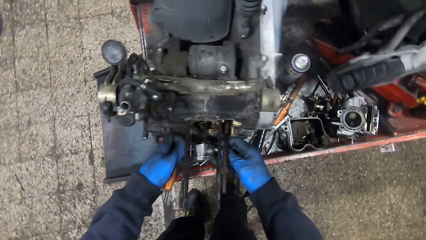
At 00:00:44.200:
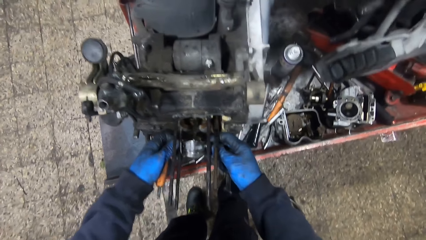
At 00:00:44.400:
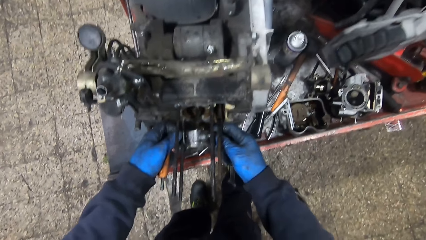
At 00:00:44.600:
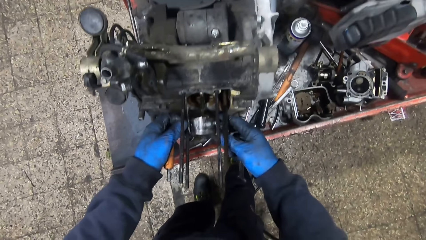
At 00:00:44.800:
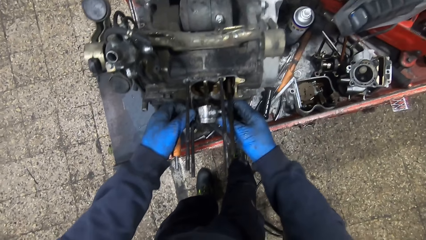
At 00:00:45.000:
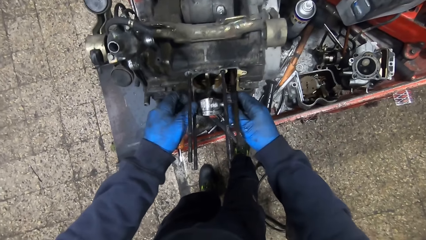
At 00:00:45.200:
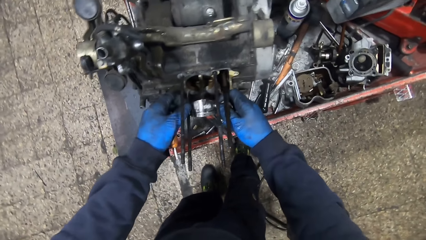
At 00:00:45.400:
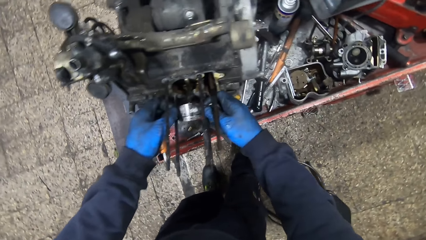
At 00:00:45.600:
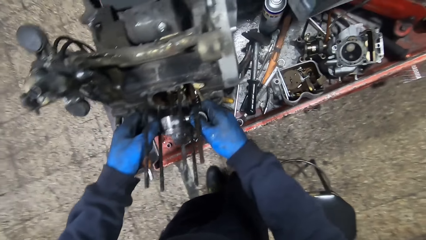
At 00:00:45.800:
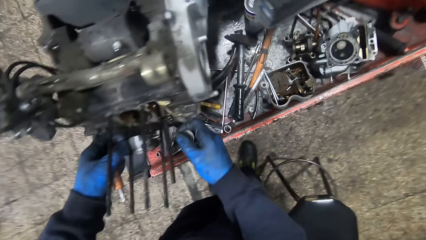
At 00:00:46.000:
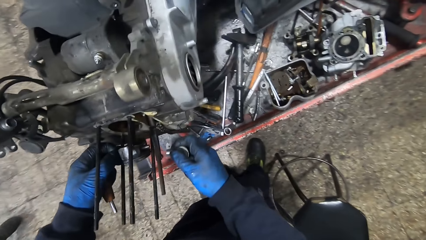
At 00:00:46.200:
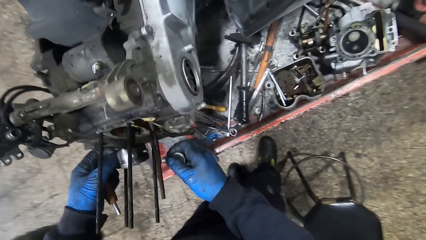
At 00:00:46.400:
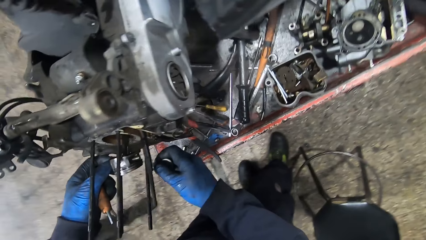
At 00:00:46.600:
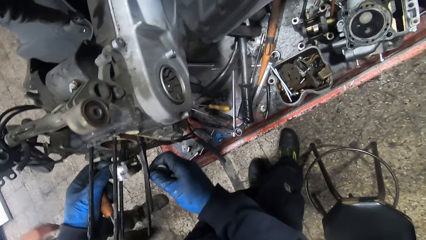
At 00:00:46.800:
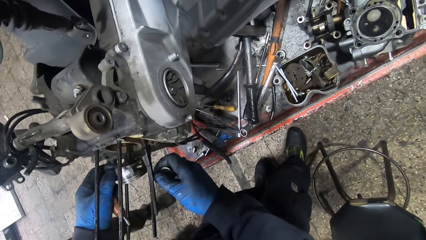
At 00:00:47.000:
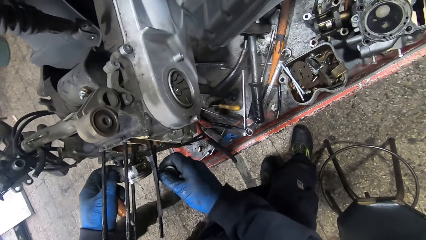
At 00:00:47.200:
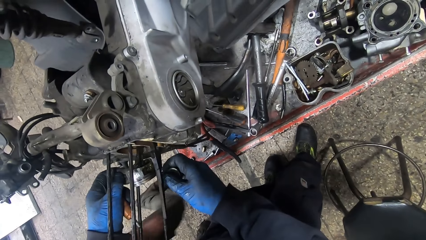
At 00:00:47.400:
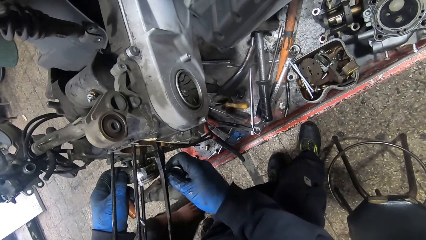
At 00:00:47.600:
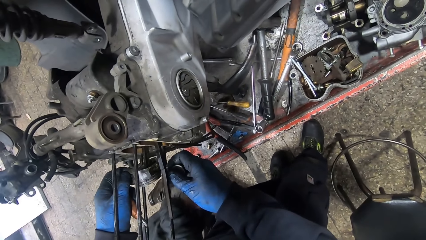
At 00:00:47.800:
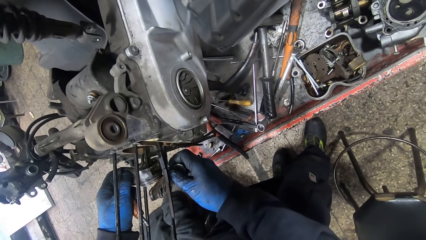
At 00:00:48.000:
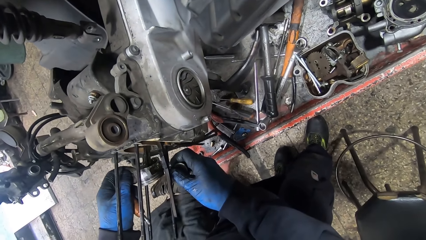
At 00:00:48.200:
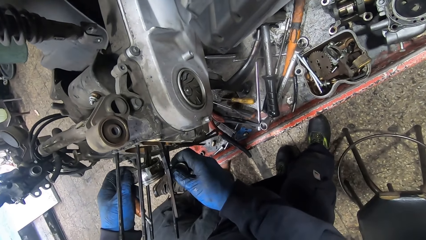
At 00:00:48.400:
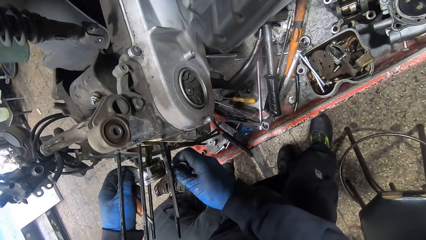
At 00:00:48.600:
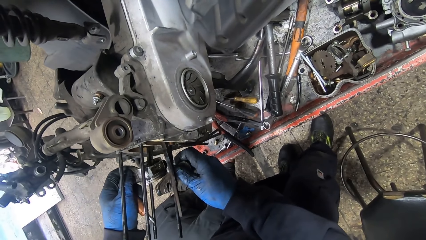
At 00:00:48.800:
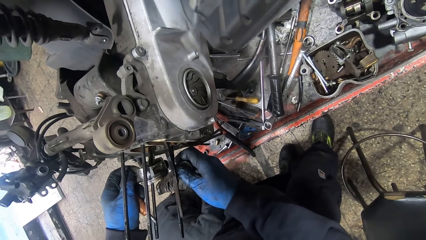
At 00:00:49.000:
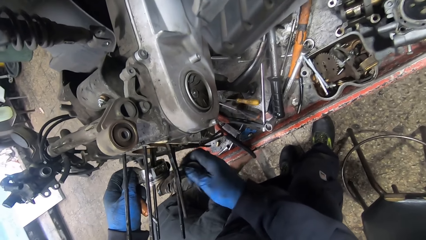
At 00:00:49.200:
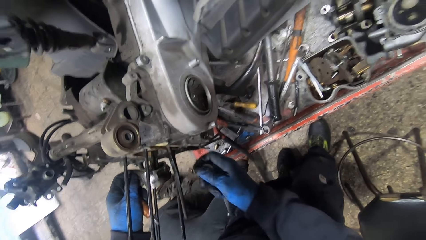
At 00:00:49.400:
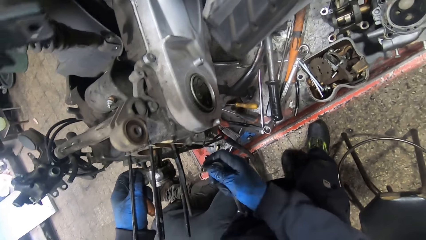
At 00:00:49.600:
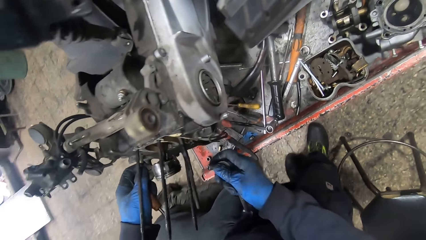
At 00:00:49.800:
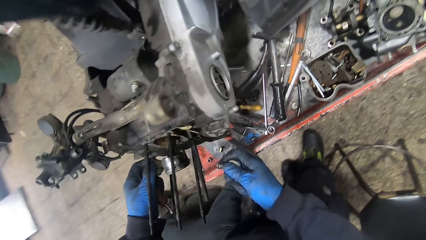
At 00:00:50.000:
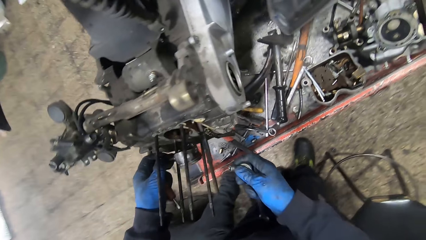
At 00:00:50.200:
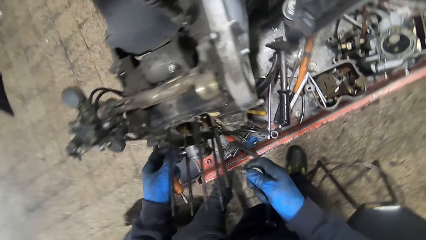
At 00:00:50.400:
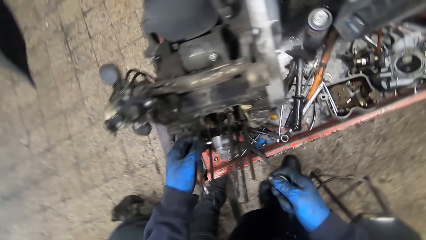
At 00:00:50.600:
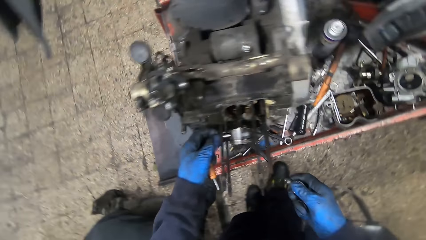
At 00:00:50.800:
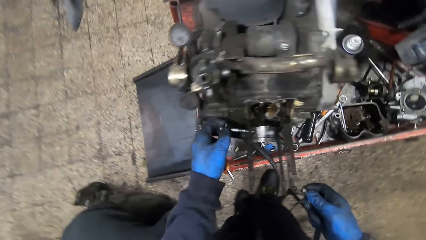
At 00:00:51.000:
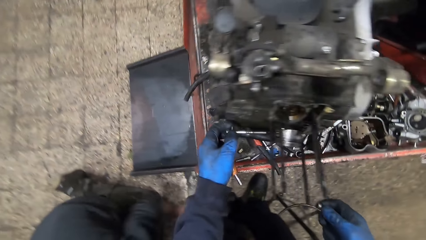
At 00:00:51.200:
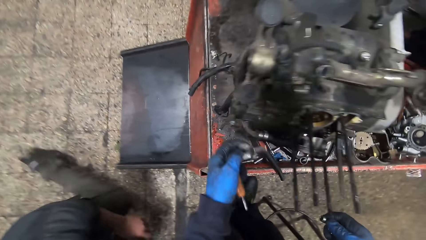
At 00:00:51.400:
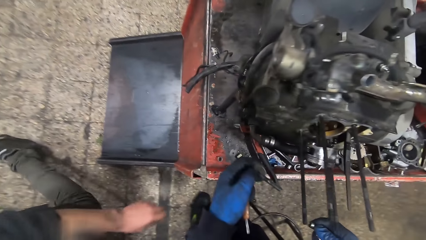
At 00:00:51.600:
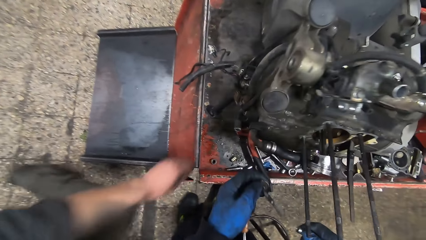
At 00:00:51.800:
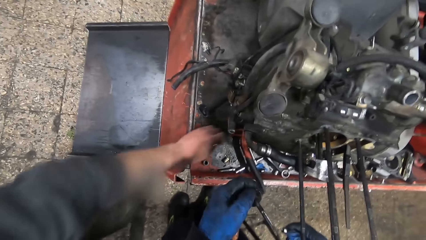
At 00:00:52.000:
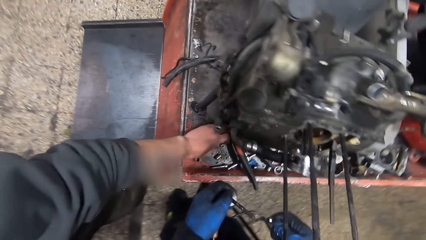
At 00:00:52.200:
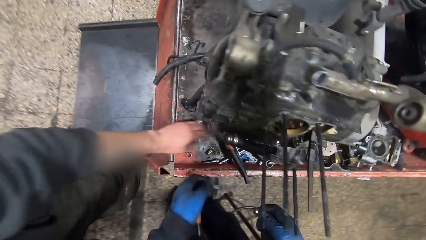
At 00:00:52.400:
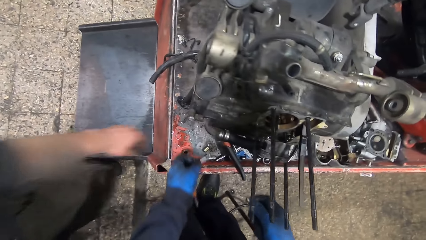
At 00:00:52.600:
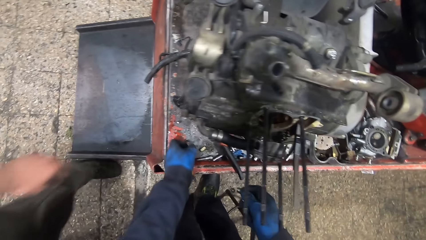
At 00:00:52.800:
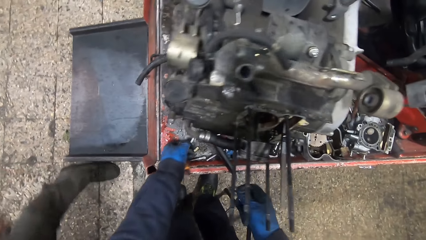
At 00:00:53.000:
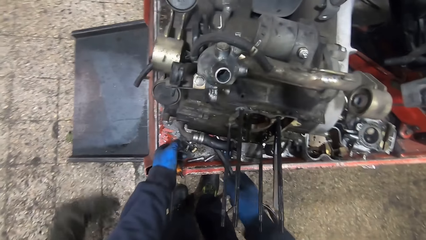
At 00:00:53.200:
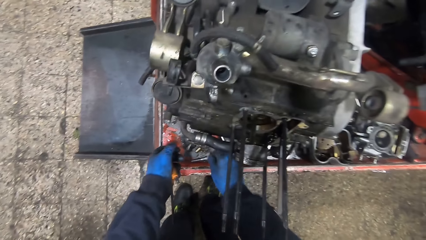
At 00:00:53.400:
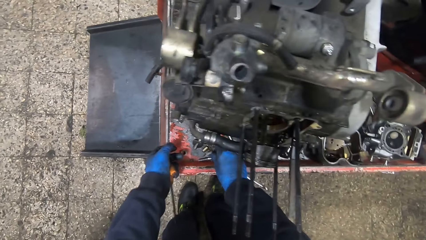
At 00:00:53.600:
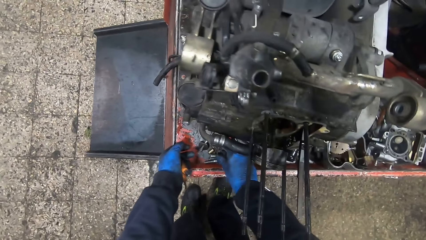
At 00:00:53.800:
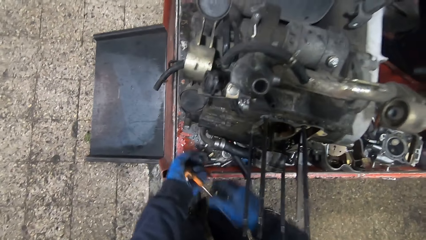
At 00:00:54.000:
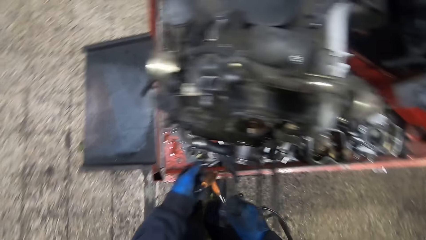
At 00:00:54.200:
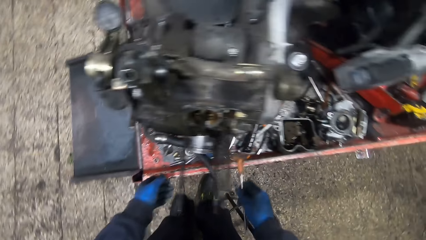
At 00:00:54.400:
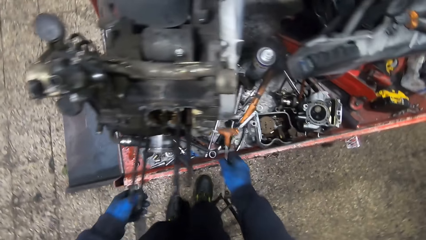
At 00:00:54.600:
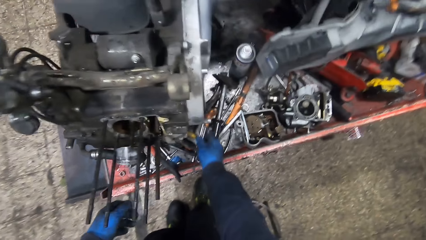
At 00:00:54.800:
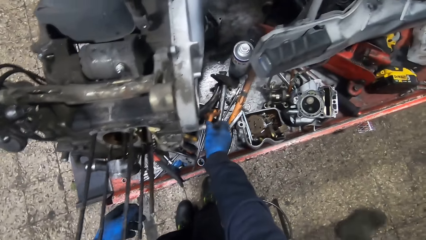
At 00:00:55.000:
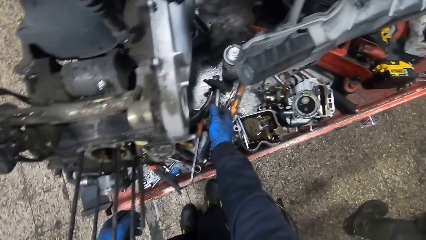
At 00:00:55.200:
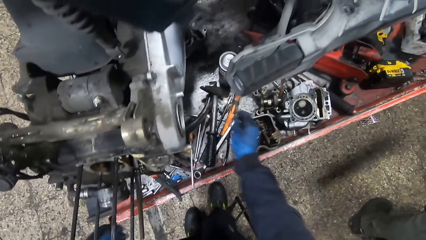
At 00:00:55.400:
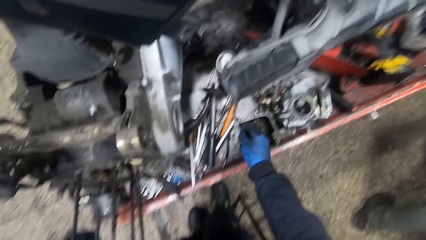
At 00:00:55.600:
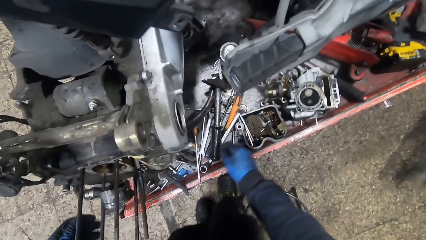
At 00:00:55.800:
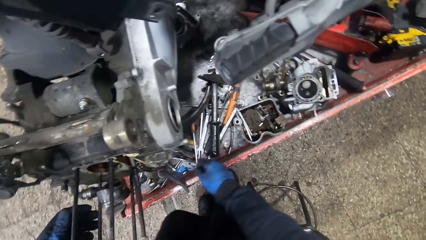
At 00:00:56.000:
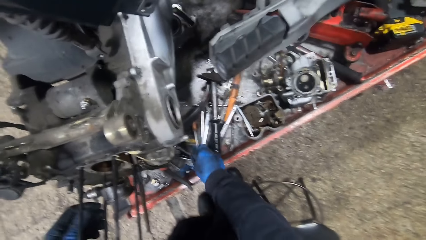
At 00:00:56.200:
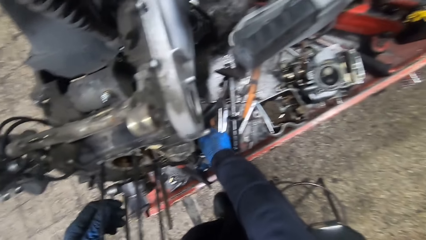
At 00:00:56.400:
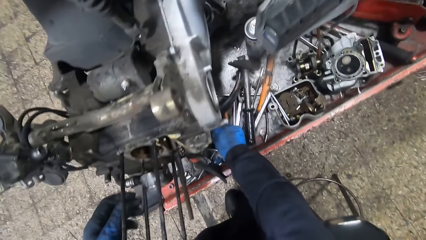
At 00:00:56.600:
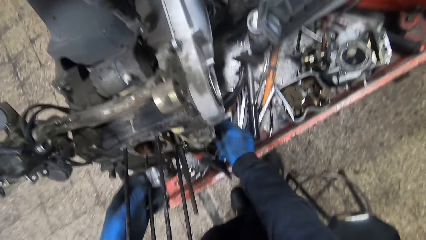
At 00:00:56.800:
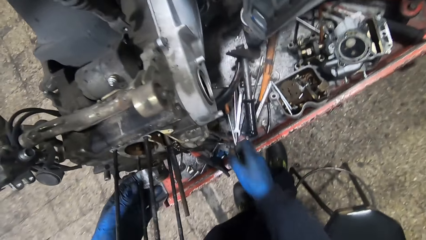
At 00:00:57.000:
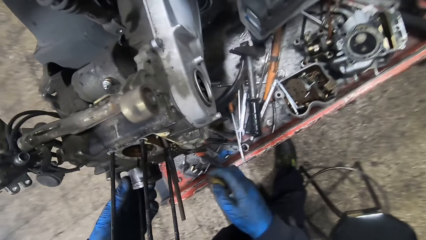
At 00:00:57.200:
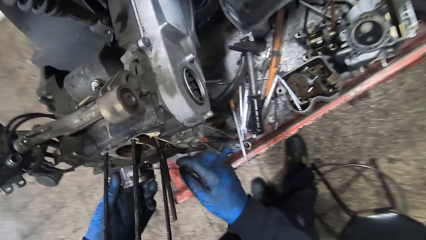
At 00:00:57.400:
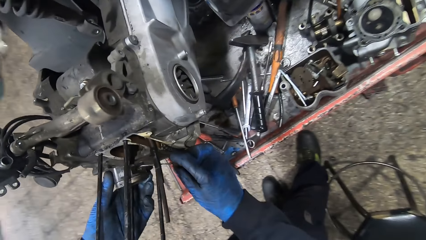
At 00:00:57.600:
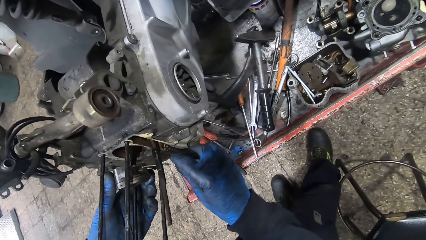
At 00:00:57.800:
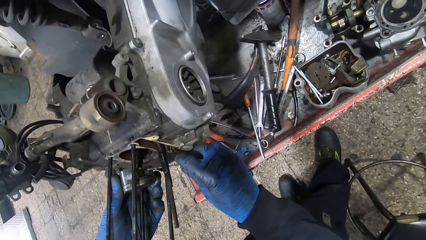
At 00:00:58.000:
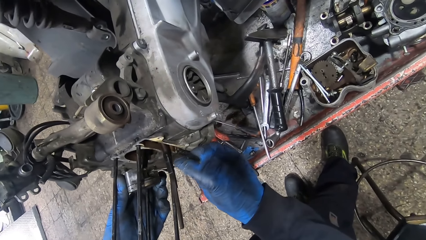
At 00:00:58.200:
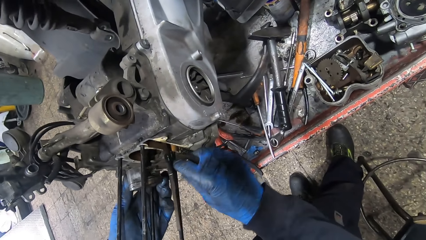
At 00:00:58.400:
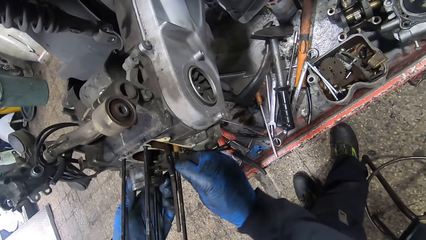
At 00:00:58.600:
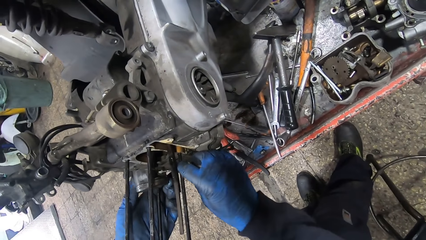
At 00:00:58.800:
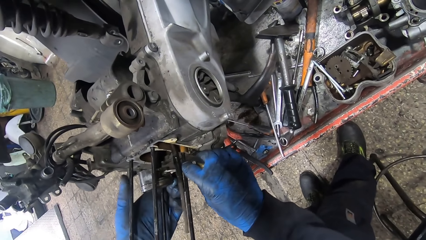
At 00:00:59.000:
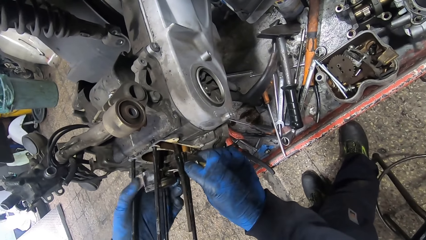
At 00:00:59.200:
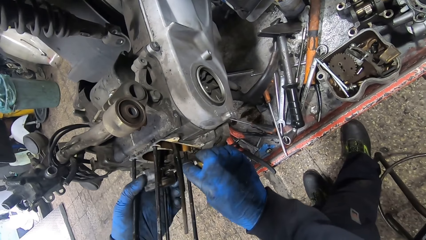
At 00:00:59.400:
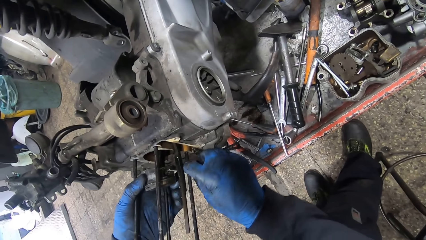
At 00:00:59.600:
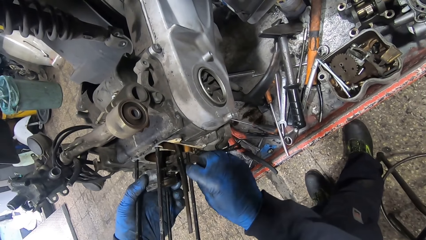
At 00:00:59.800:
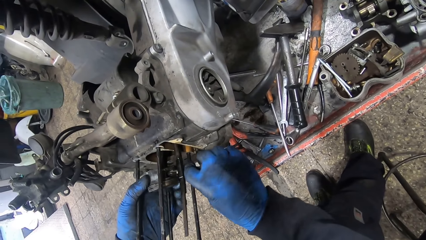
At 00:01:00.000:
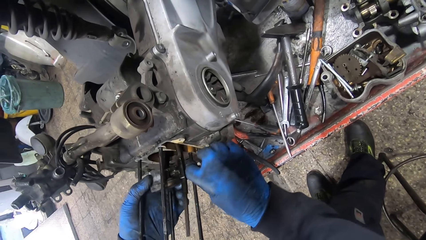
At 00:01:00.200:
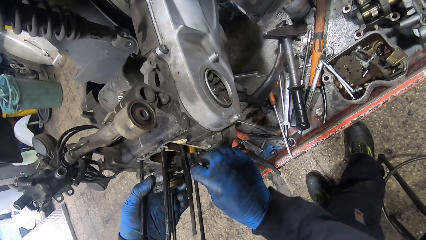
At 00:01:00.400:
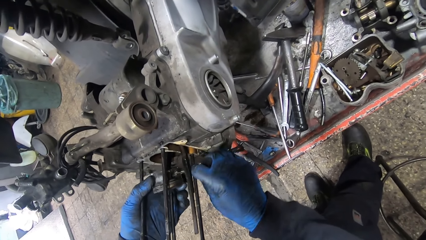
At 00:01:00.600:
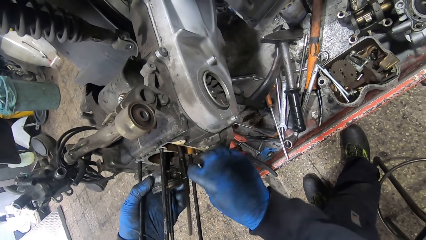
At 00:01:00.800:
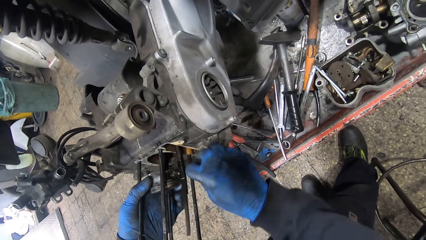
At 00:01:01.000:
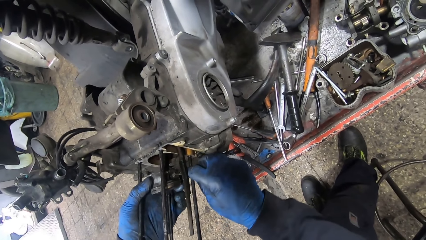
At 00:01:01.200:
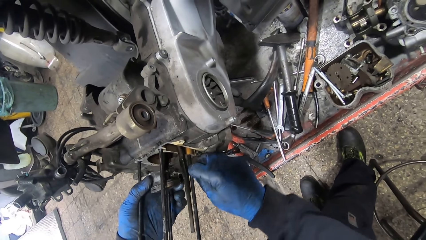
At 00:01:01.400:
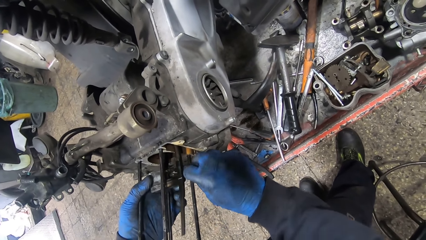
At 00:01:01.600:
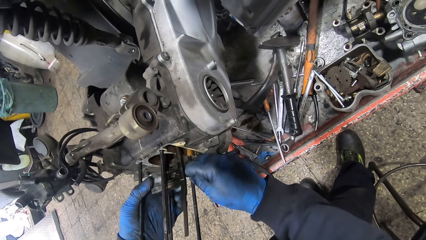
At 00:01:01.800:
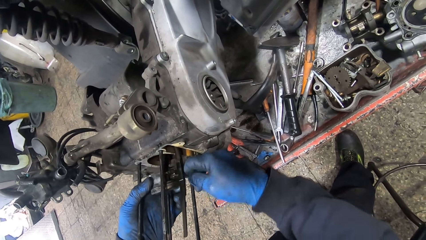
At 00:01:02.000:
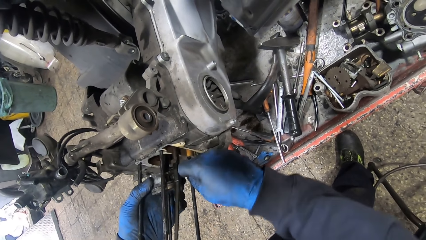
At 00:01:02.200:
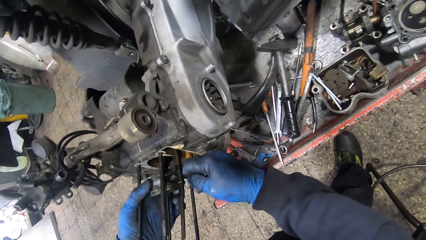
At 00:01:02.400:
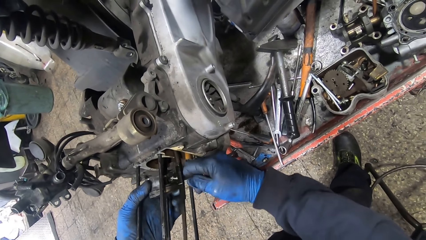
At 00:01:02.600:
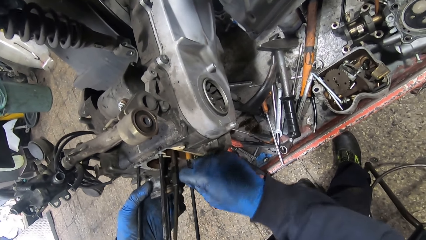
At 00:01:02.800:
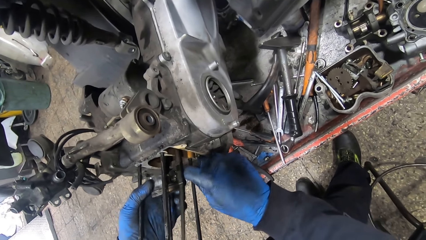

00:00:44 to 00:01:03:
The camera wearer turns a bolt with his left hand. The man picks up bolts on the floor. The camera wearer pulls out a rod from the engine with his left hand. The man drops a bolt on a workbench. The camera wearer drops the rod on the workbench. He drops a T-shape wrench on the workbench with his right hand. He picks up a tiny screwdriver from the workbench with his right hand. He turns a screw in the engine with the tiny screwdriver. He adjusts the engine.
